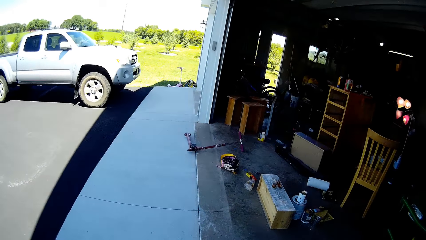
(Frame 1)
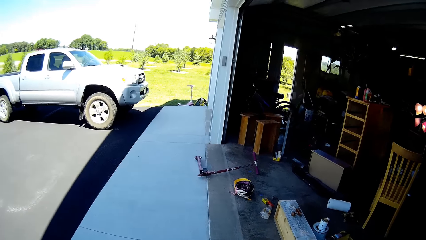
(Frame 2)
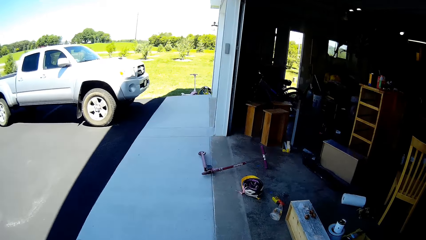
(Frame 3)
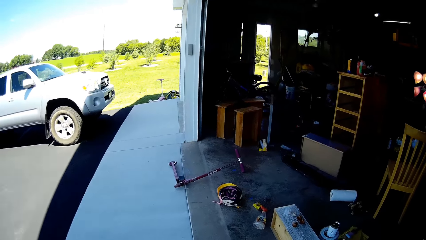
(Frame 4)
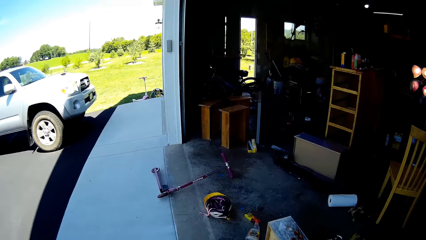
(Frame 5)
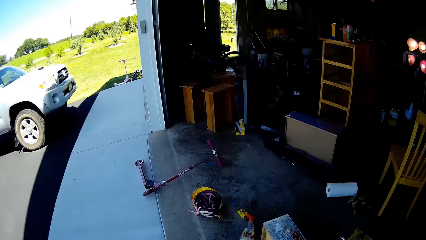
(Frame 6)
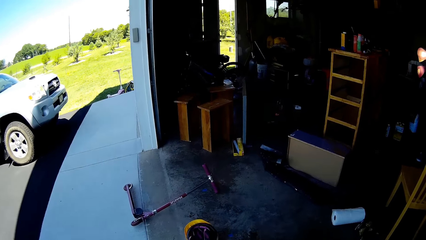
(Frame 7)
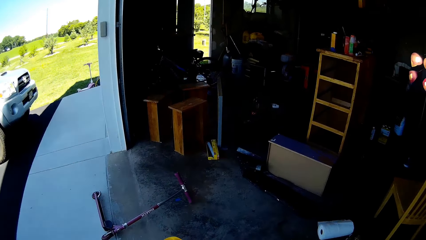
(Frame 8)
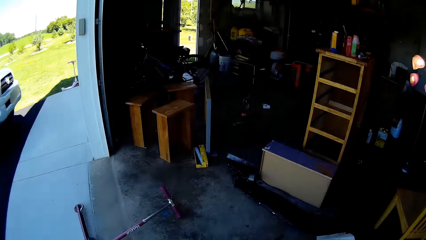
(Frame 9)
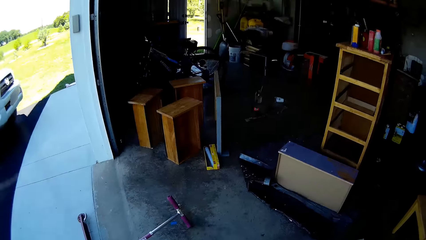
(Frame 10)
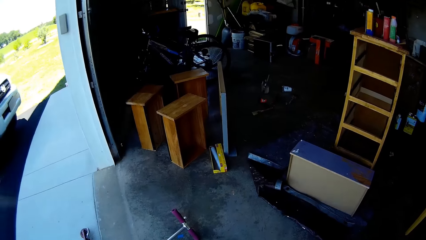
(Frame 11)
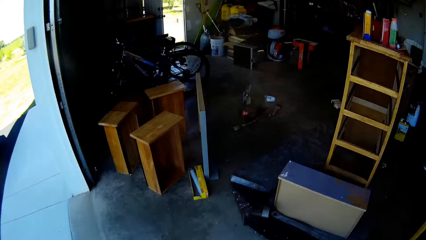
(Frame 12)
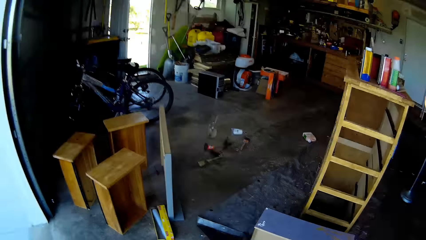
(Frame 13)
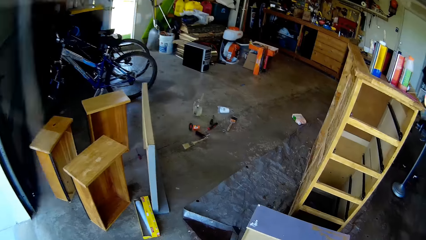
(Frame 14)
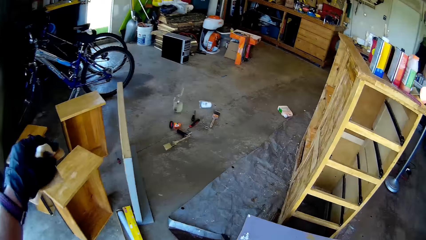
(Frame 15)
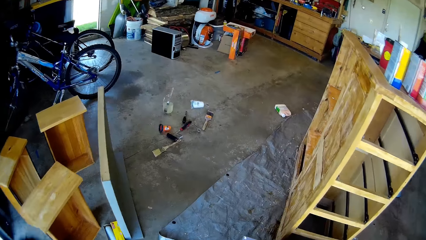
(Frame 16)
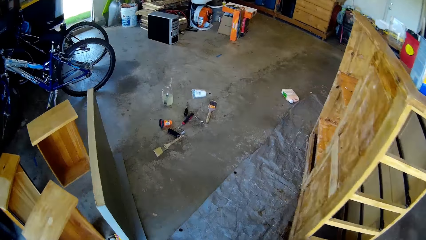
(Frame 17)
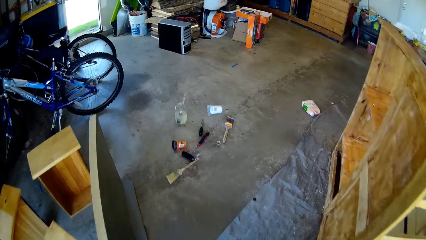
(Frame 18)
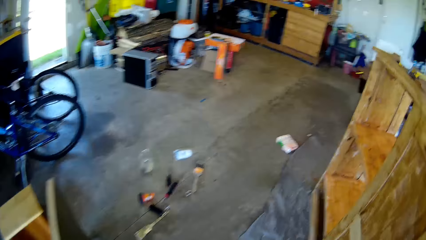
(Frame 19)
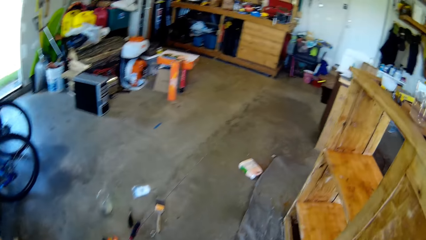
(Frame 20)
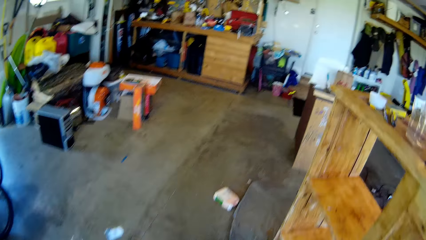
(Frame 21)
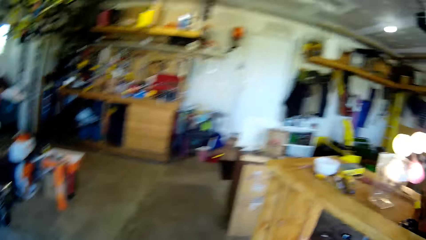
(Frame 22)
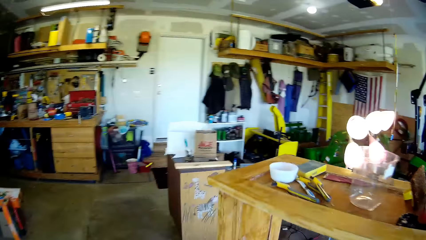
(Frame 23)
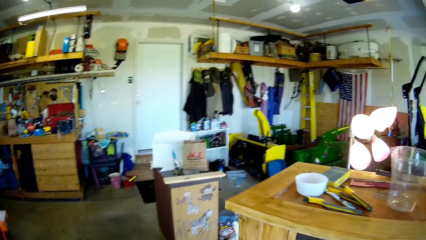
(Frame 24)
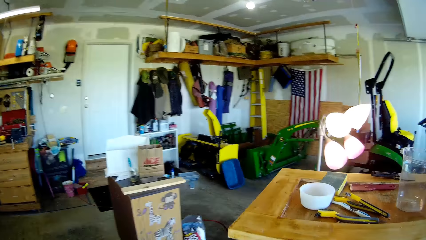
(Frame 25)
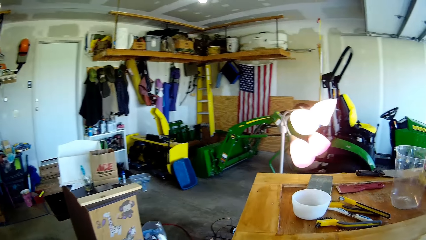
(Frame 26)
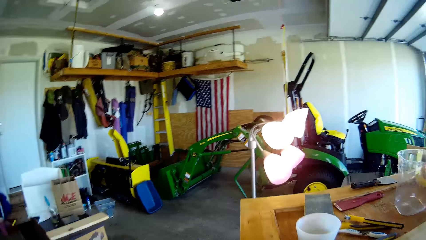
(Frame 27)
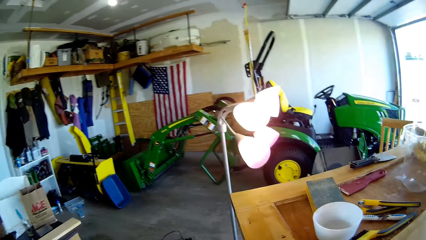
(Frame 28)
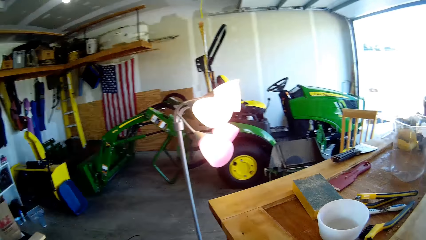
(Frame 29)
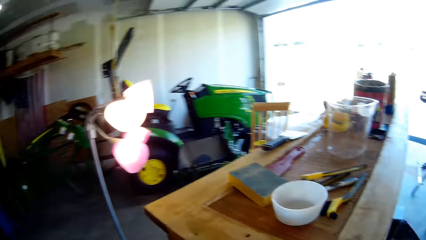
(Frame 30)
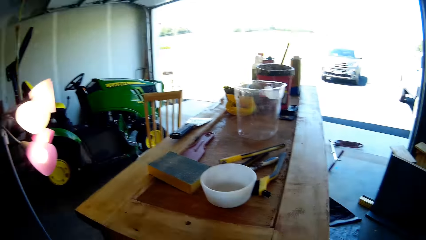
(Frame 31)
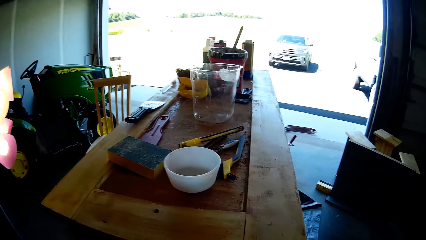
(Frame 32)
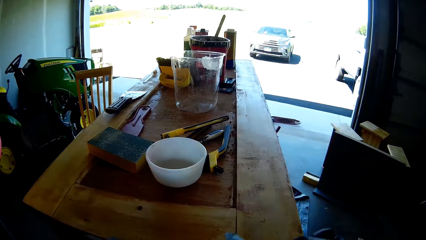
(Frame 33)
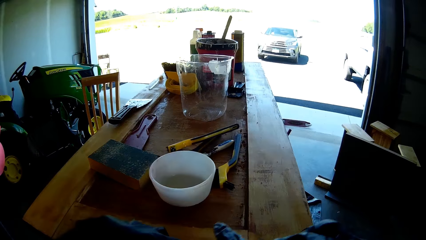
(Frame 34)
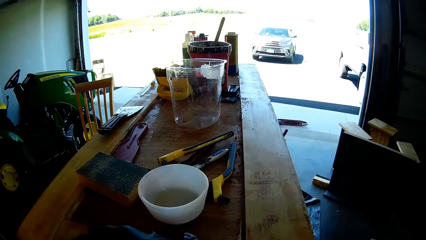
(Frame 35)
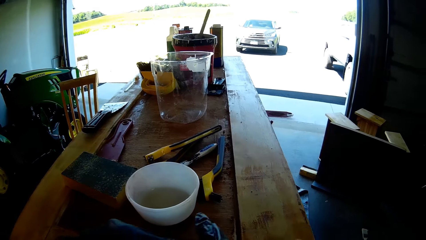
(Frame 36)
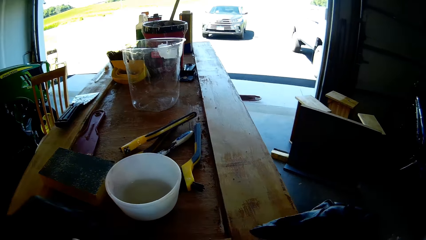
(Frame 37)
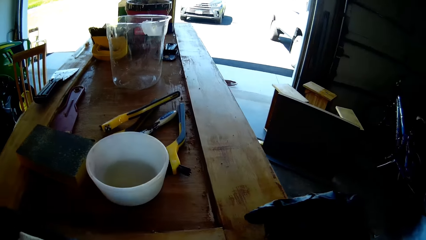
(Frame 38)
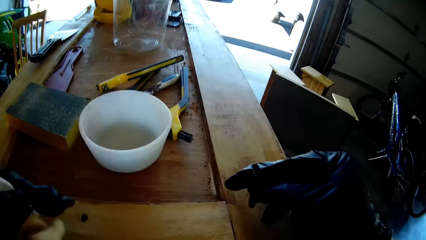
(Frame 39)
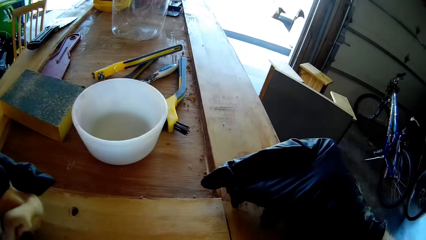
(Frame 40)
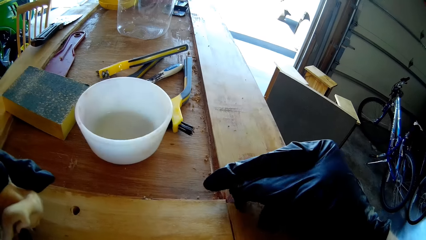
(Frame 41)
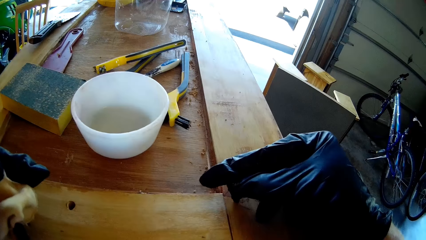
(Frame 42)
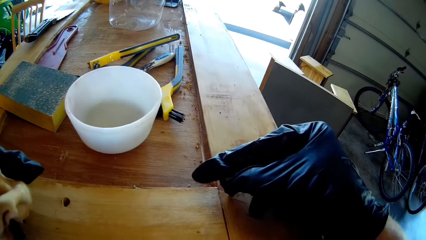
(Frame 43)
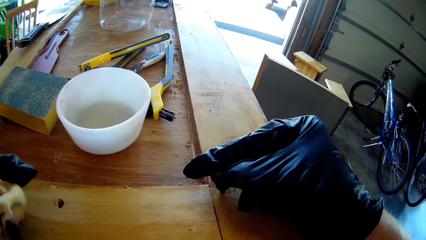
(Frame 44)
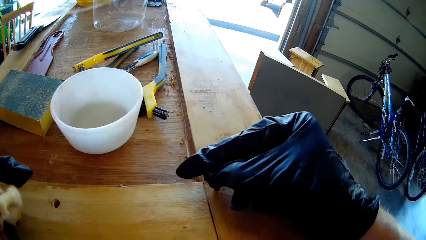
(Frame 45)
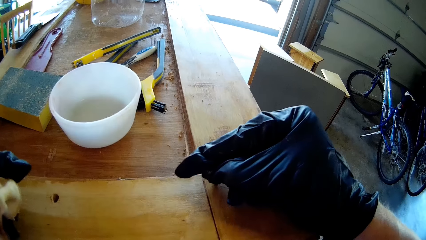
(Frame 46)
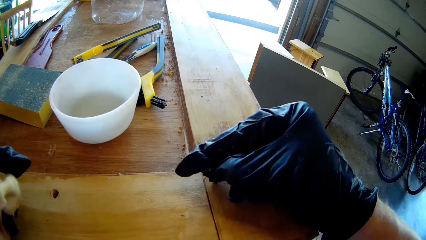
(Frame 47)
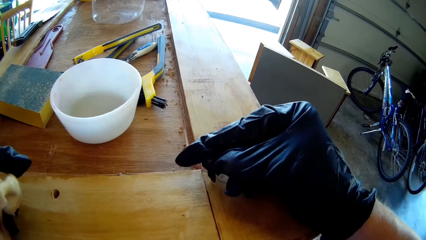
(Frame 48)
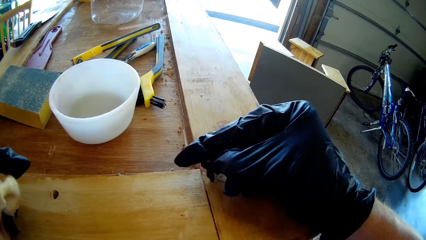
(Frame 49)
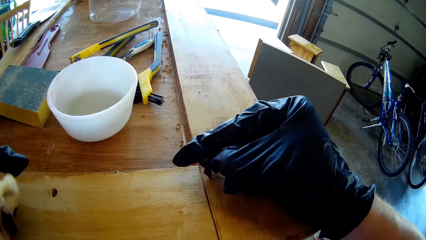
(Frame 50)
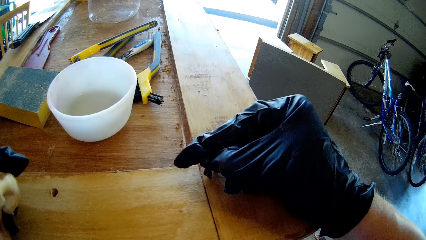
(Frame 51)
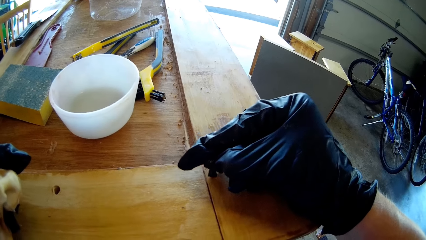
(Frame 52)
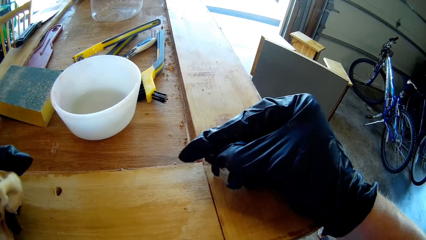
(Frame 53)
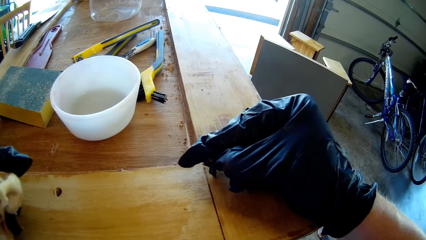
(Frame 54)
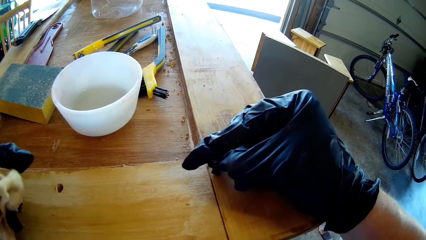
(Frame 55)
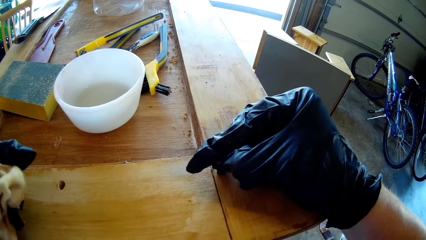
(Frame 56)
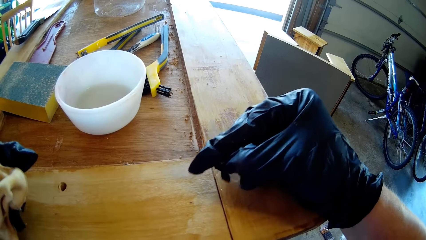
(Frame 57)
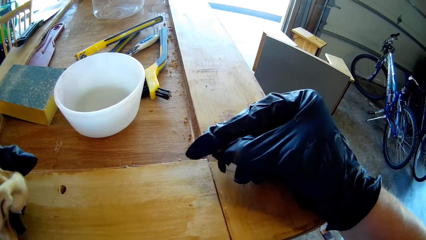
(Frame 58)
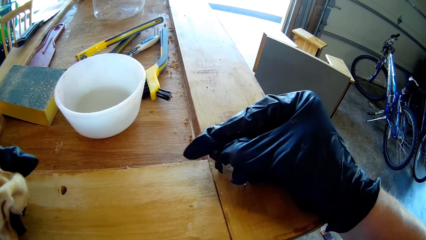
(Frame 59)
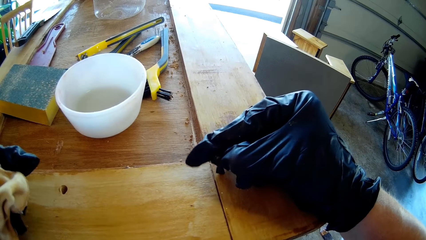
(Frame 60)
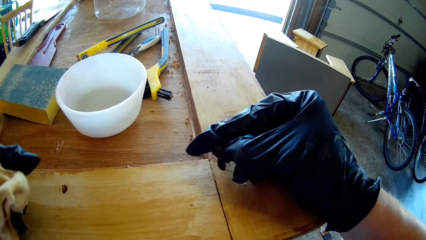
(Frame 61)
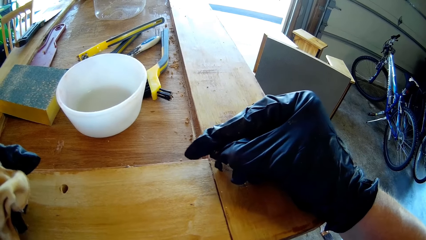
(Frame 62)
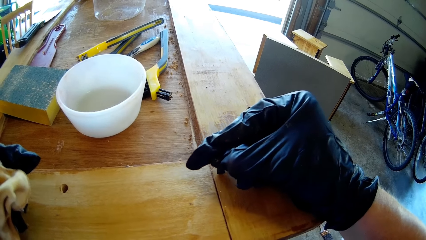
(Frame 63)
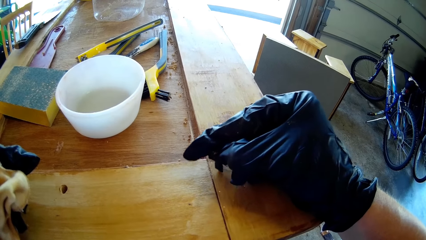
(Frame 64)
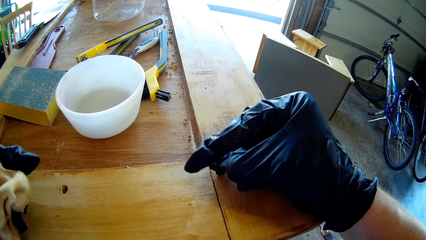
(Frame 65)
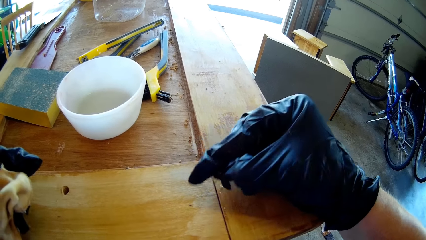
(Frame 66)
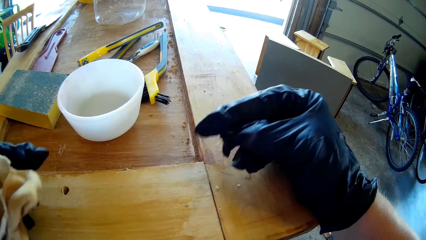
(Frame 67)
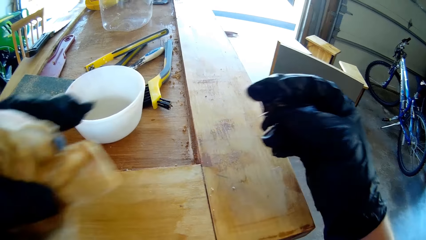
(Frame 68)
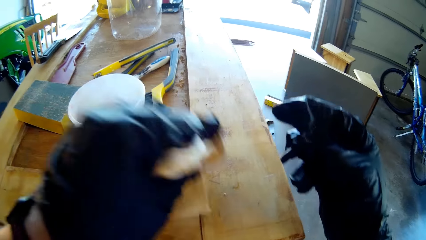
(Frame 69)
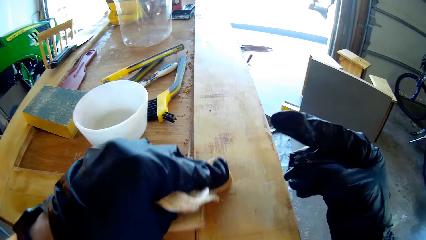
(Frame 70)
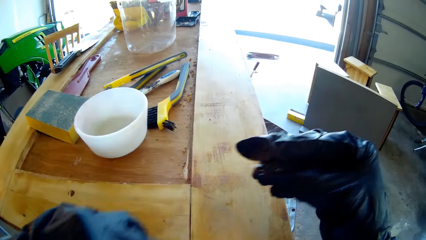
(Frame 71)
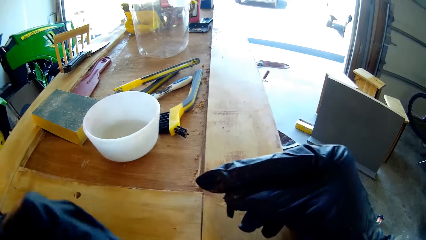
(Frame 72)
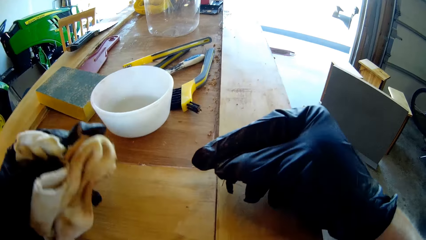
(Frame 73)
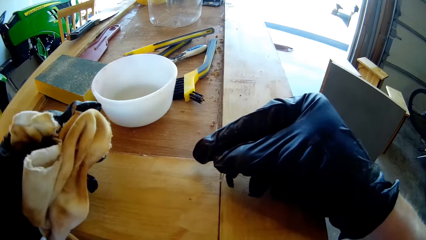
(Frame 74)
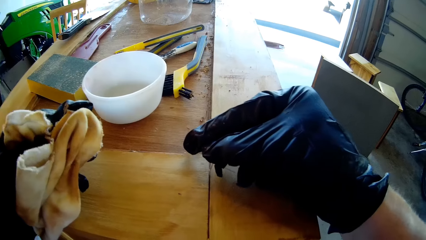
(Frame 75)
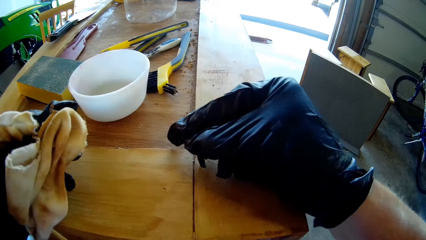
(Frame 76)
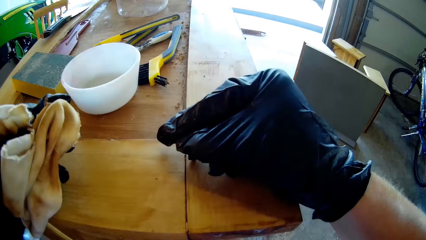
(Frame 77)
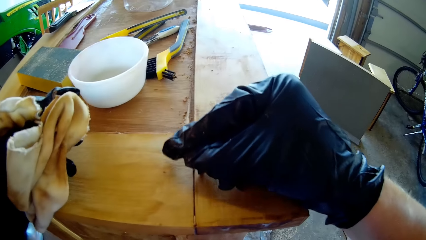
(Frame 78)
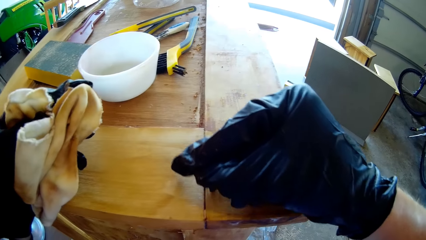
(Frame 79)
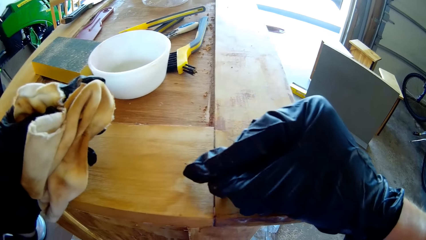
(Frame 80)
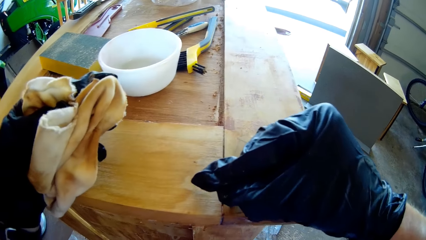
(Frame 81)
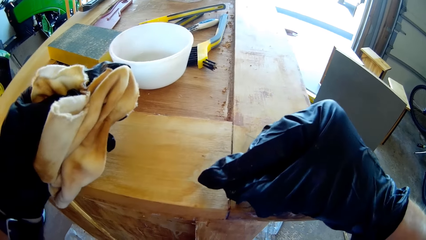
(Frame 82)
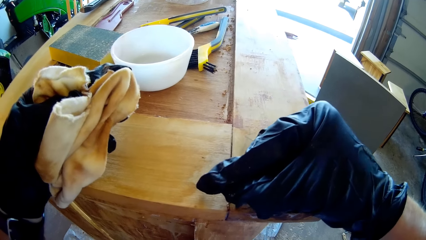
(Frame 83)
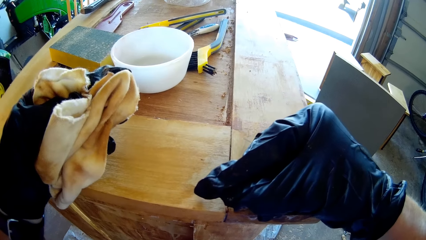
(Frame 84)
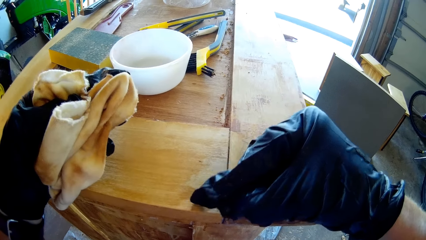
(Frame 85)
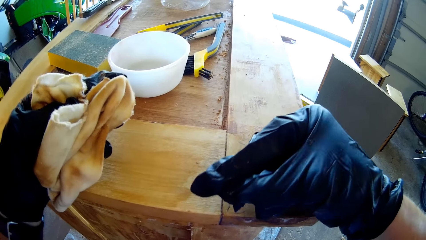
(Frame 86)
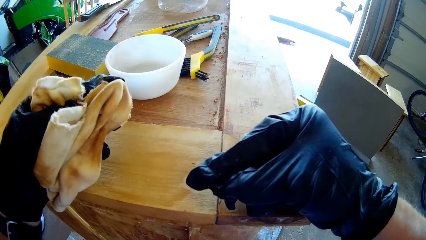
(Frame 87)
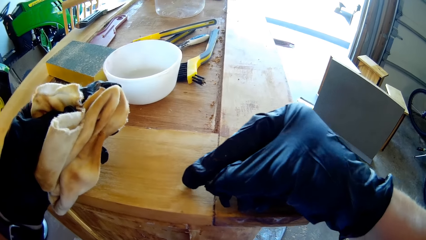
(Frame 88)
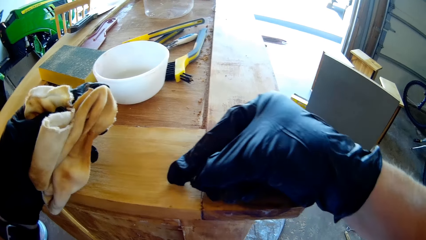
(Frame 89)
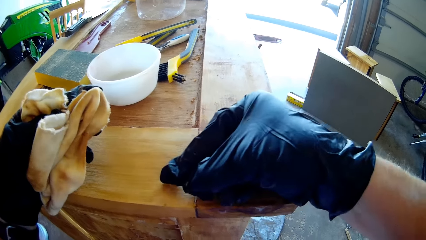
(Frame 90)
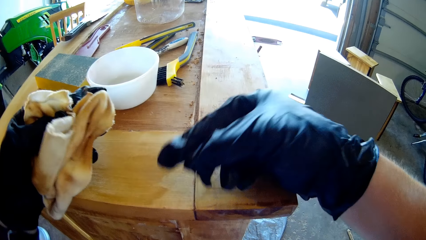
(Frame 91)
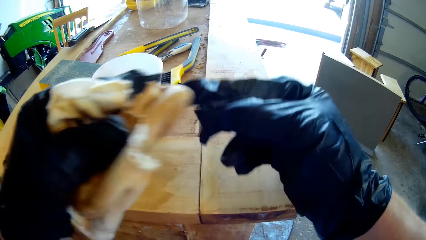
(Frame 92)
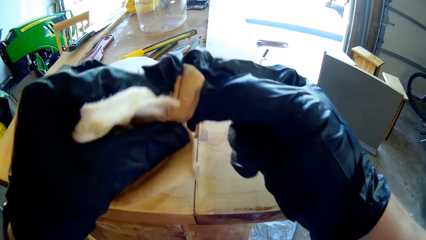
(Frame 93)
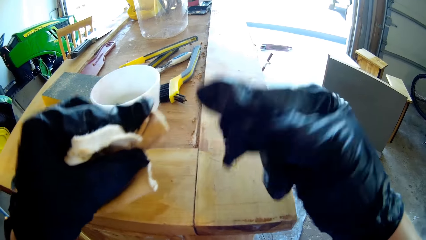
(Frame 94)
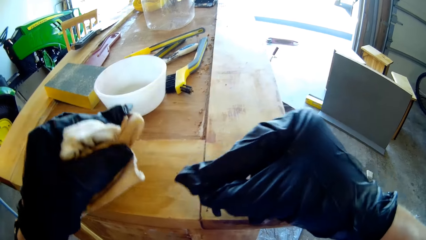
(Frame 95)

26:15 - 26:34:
The camera wearer removes dirt from the wood crevice with a stick. They are cutting wood. They wipe the wood with the cloth towel. They remove dirt from the wood crevice with the stick.
